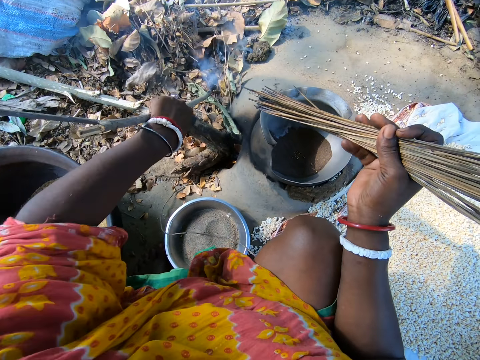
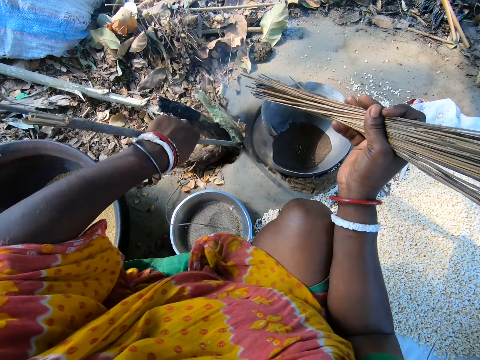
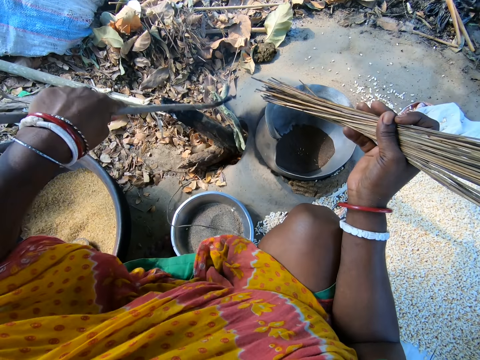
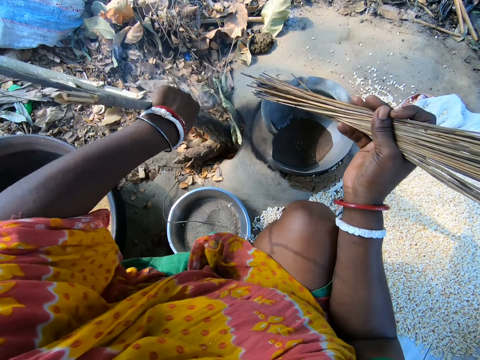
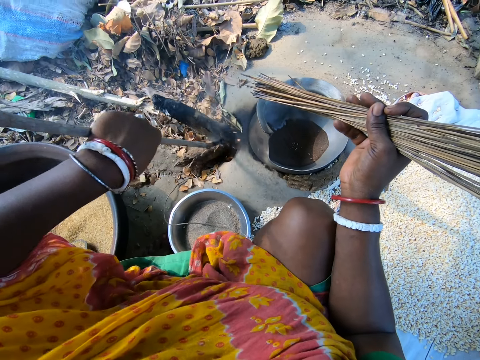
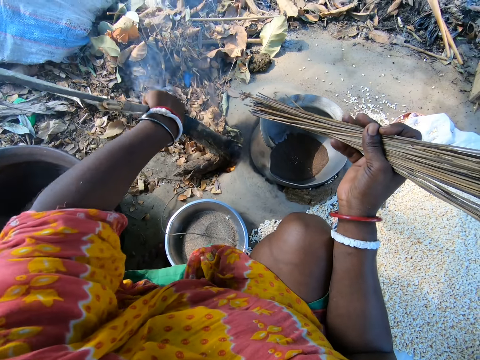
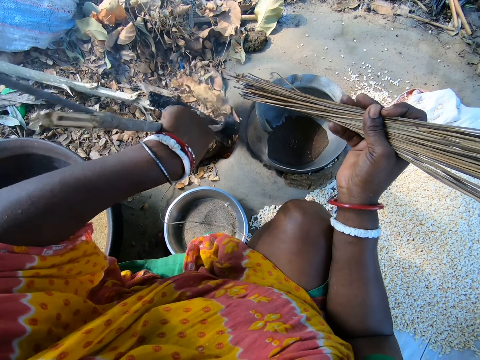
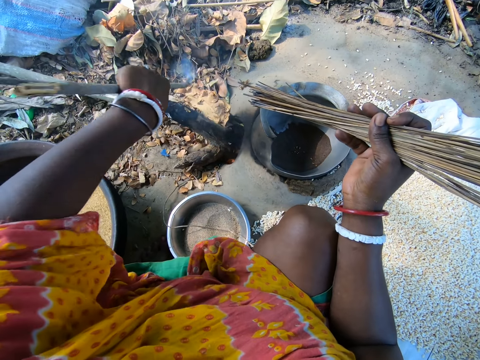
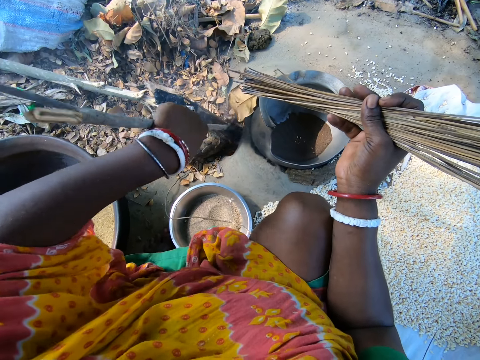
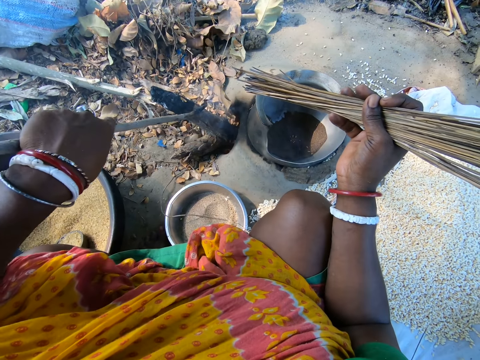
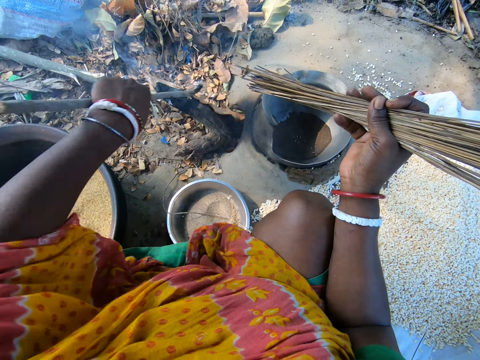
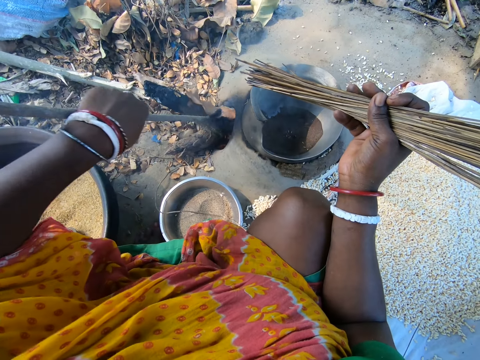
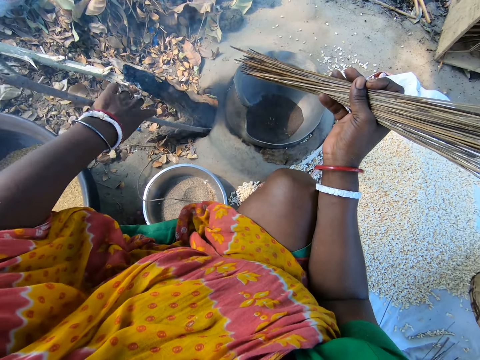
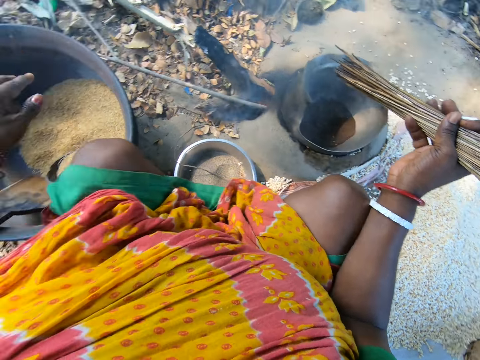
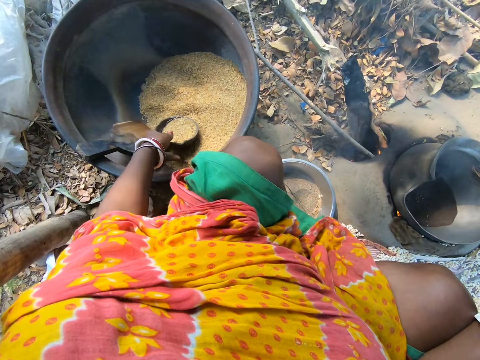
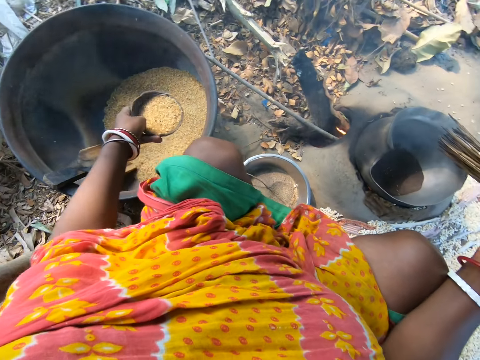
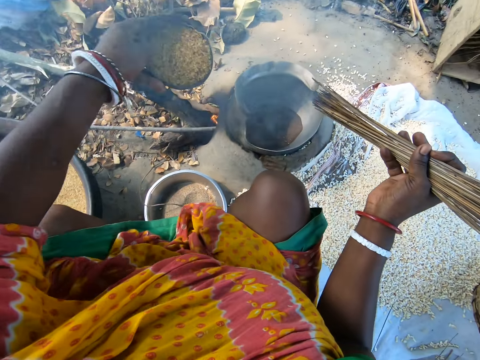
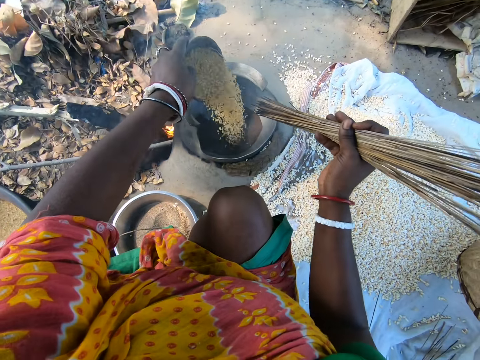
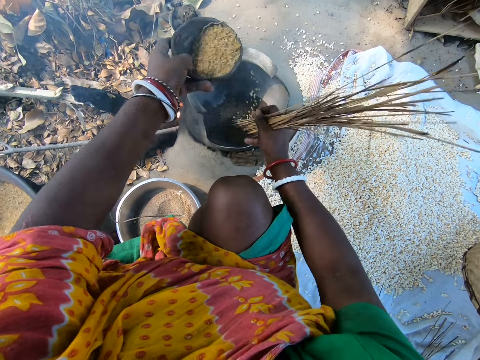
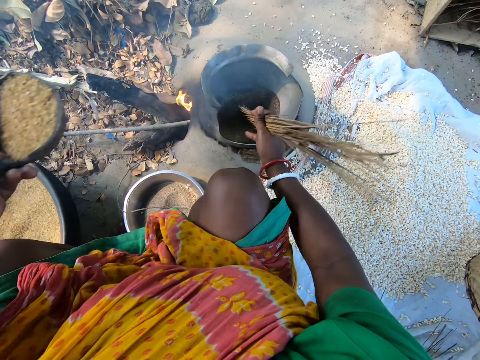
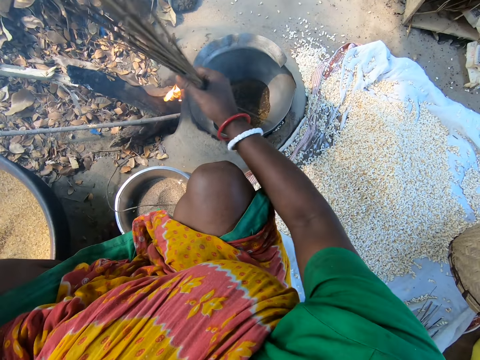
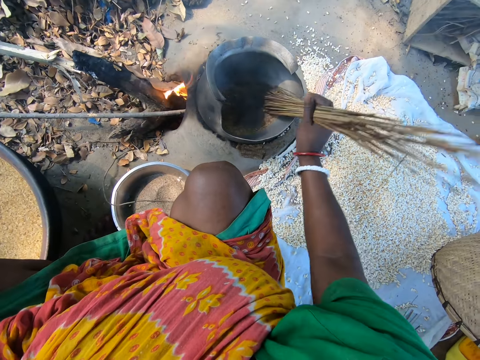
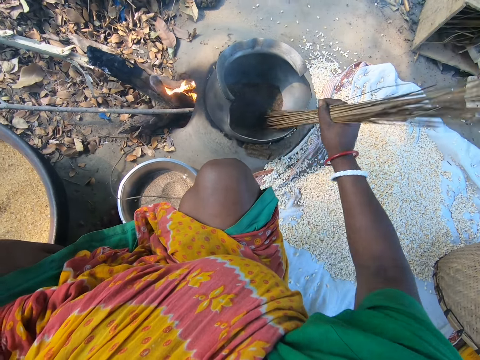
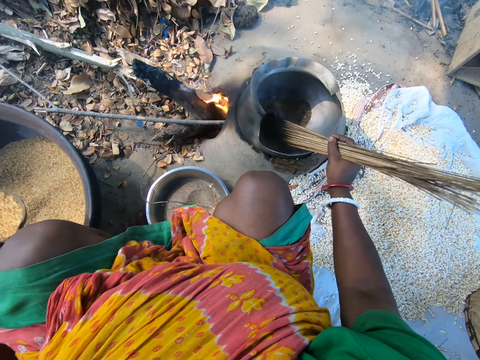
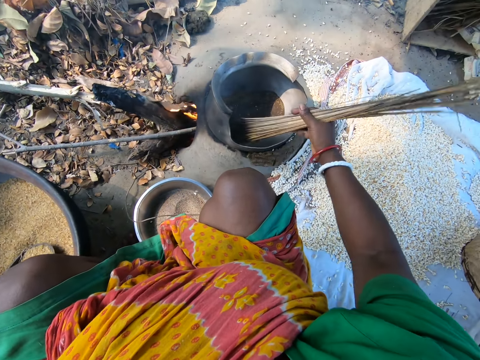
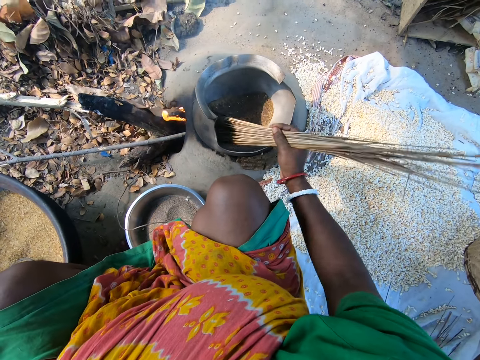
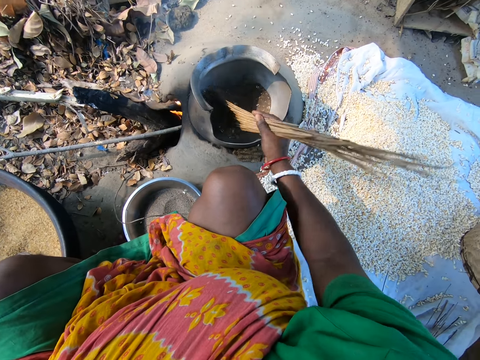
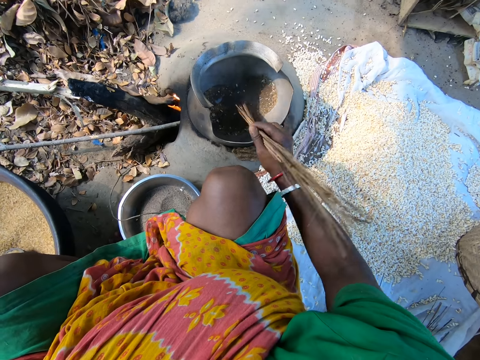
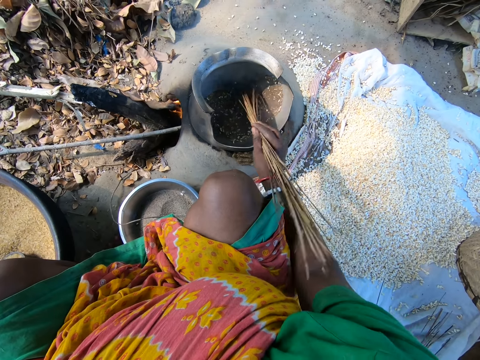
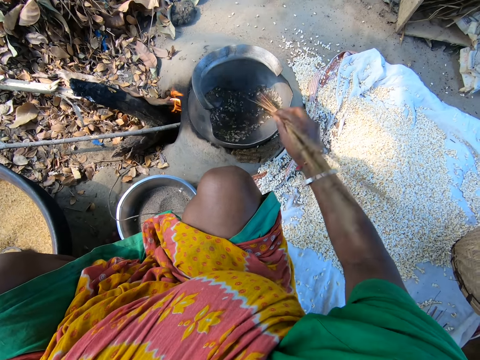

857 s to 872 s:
The camera wearer releases the stick. They pick up the bowl with grains. They pour the grains in the pot. They mix up the grains in the pot with the sticks.

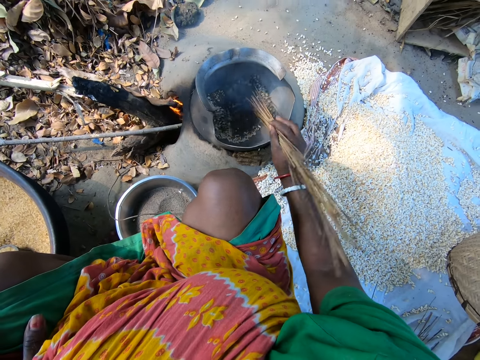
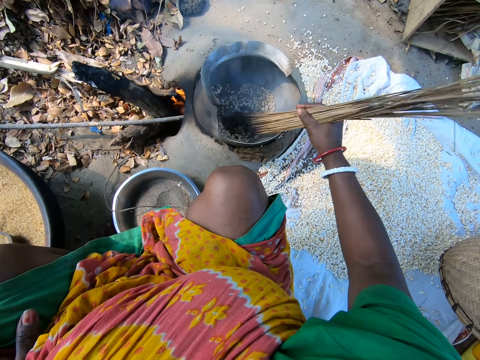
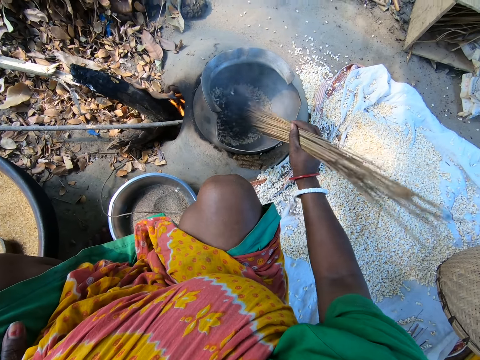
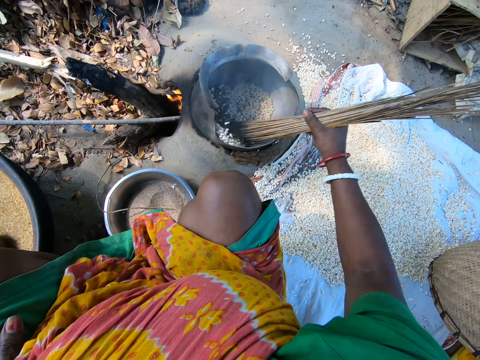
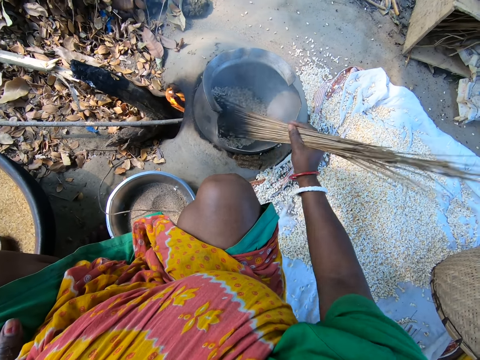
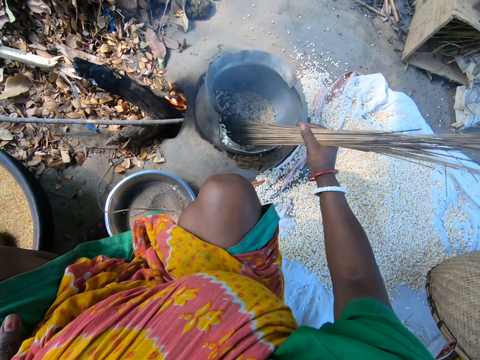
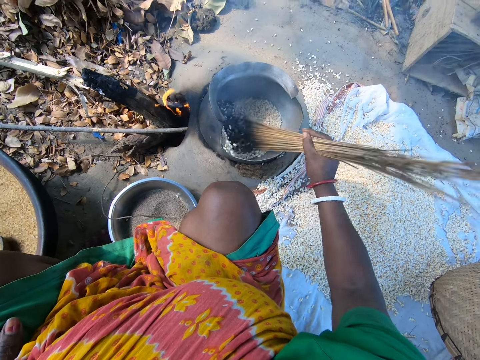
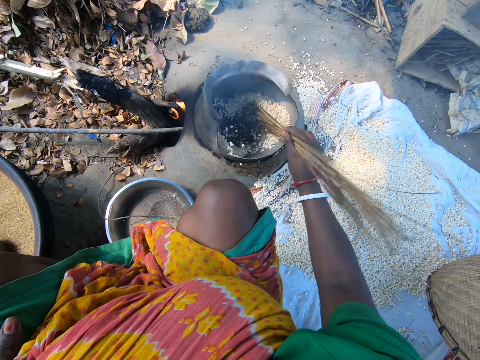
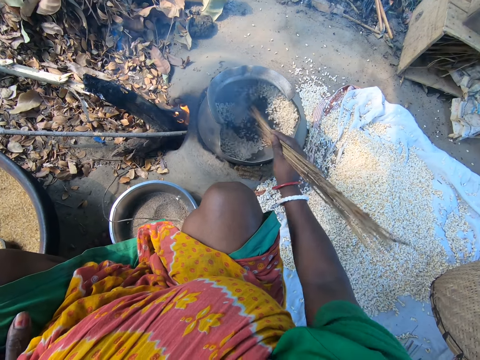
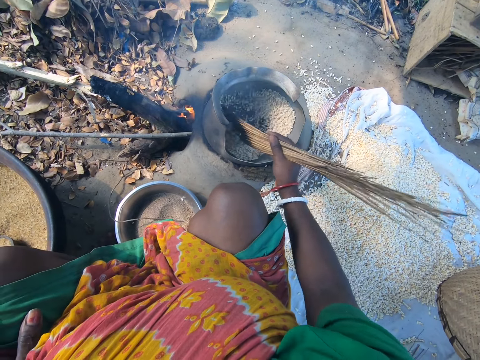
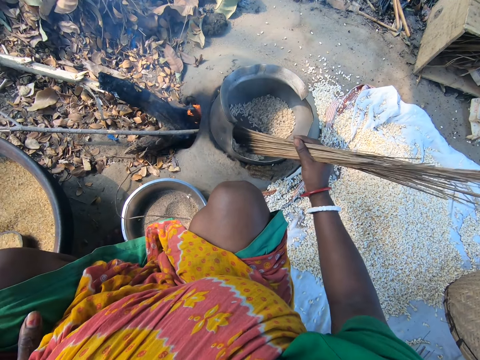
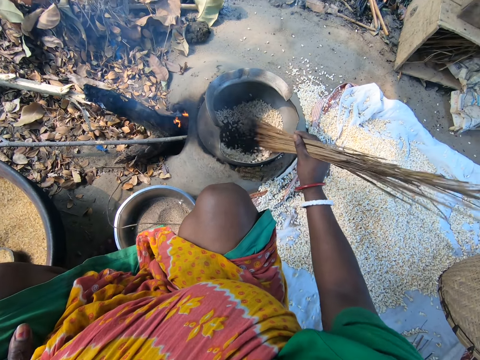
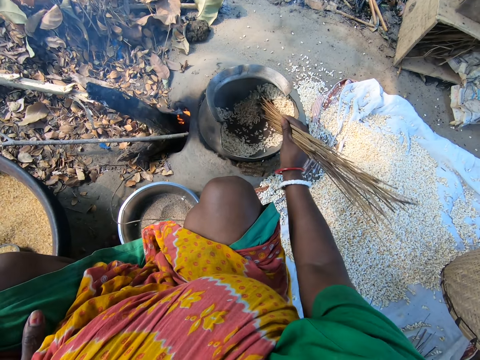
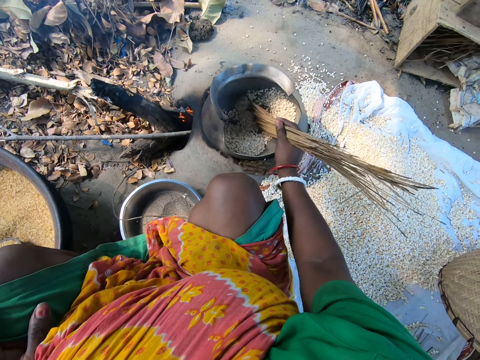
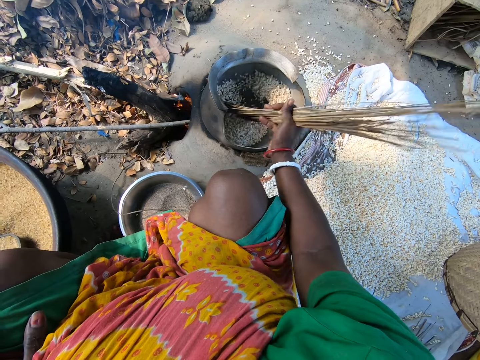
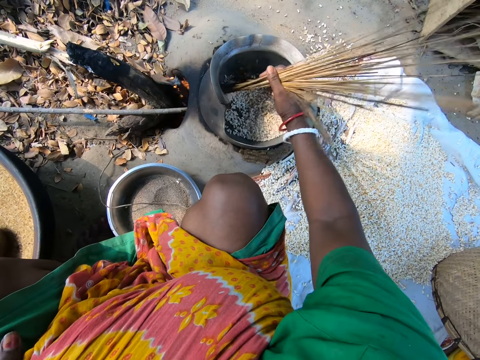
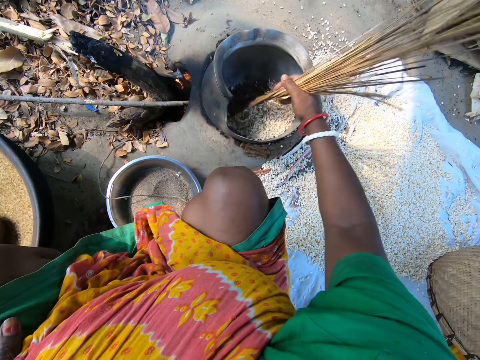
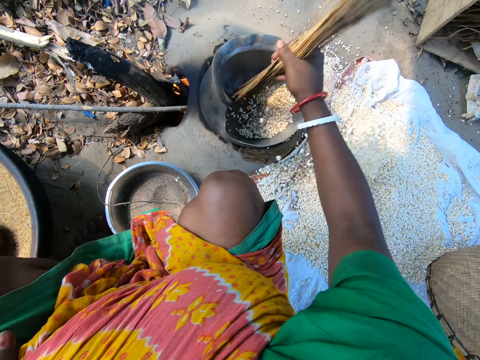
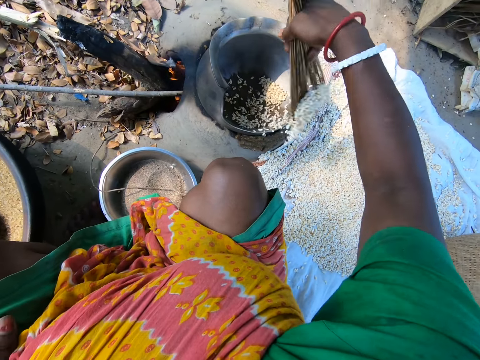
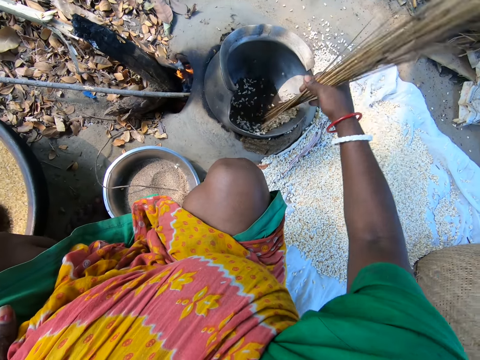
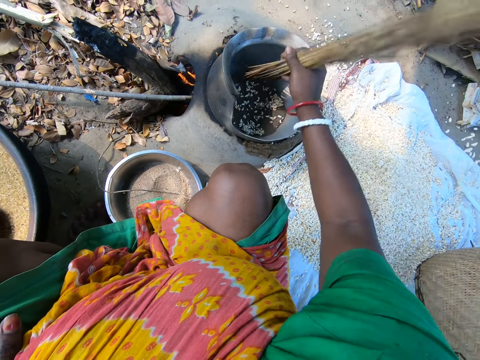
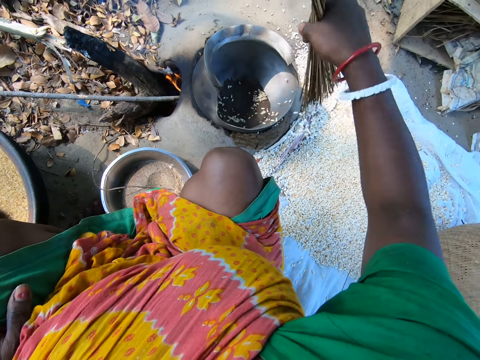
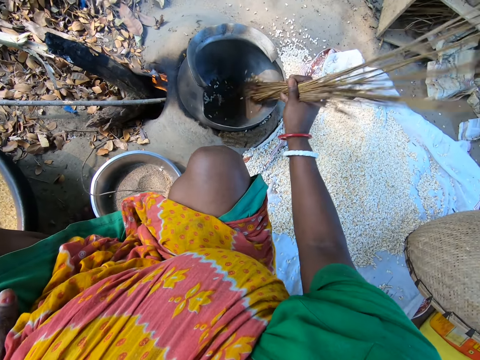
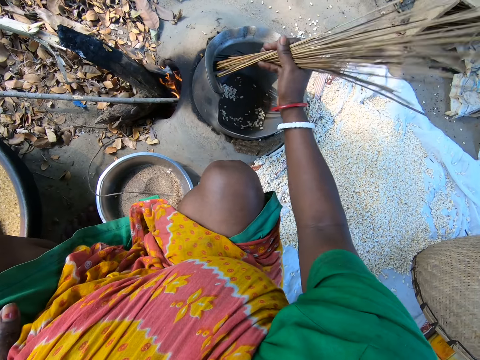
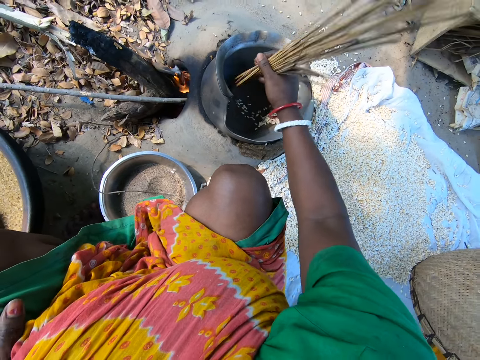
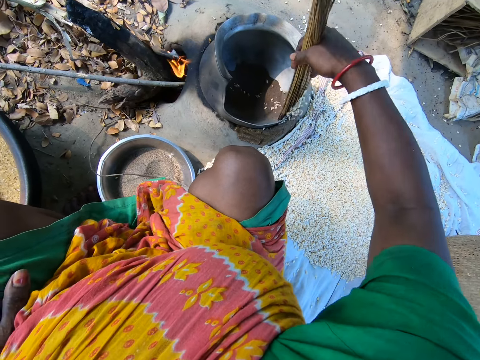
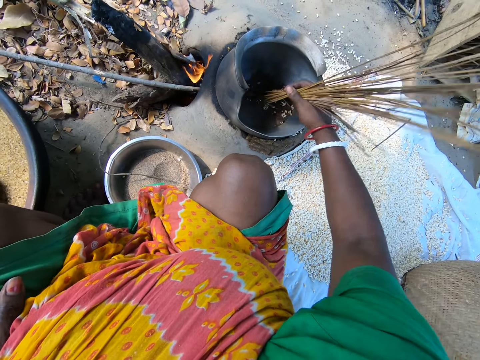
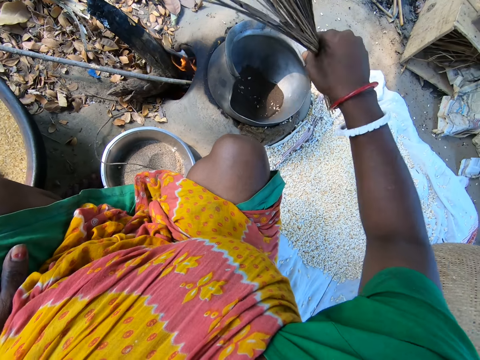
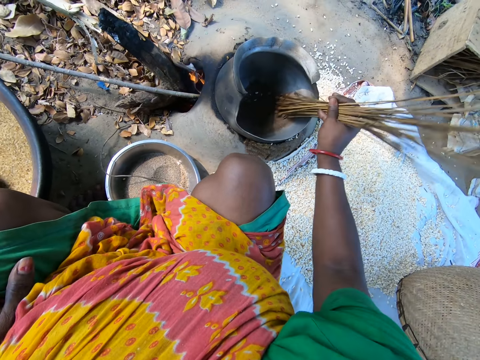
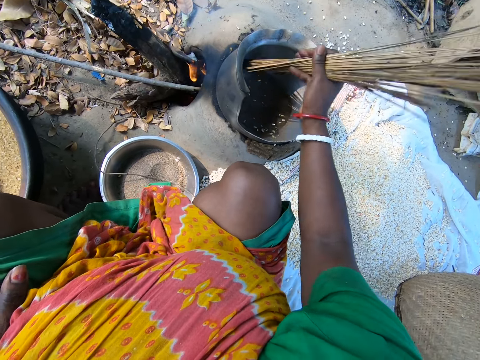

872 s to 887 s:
The camera wearer pours the grains on the sack on the ground with the sticks. They remove the grains from the pot.
